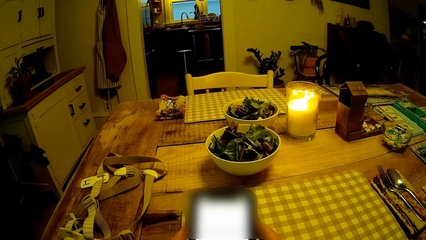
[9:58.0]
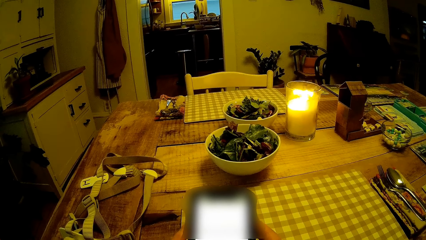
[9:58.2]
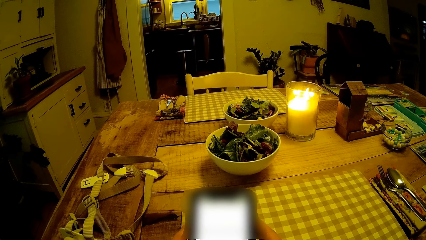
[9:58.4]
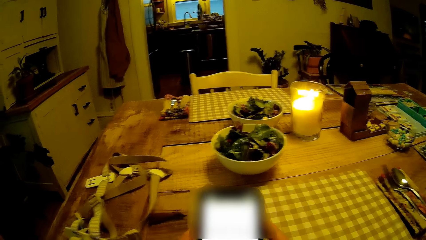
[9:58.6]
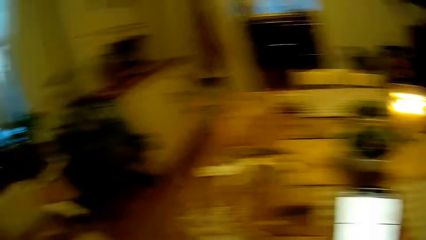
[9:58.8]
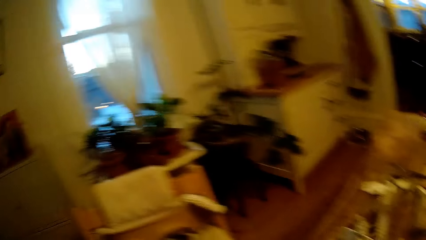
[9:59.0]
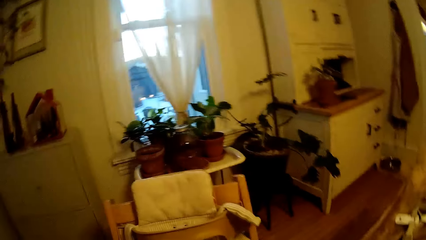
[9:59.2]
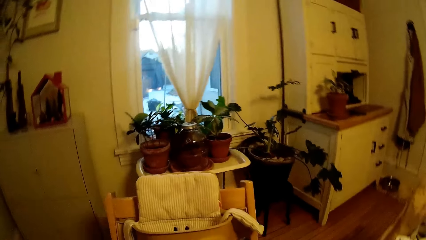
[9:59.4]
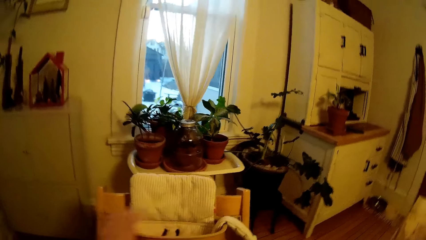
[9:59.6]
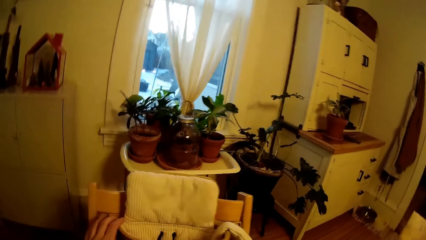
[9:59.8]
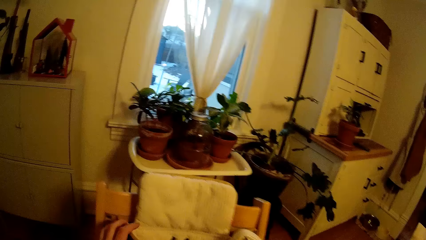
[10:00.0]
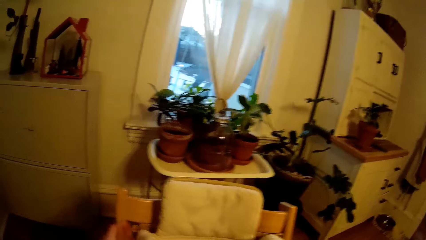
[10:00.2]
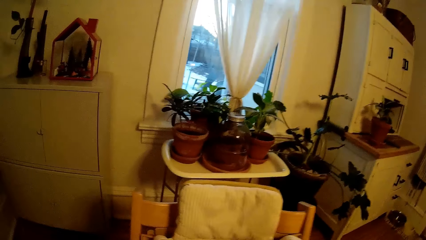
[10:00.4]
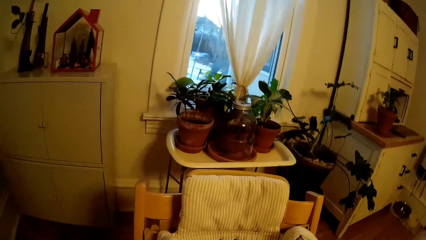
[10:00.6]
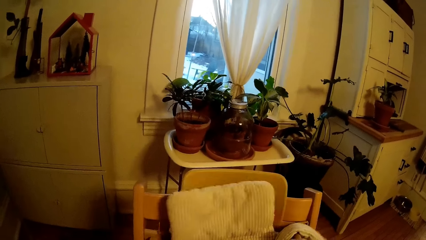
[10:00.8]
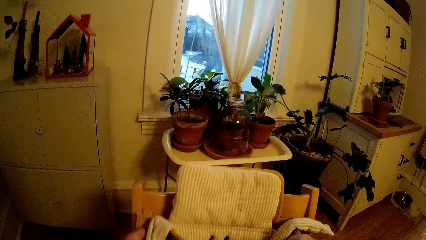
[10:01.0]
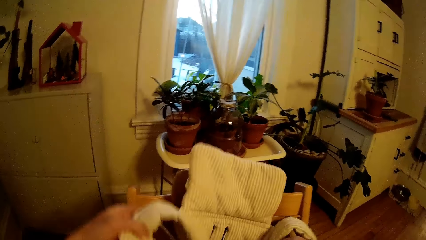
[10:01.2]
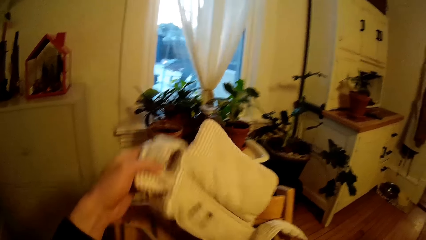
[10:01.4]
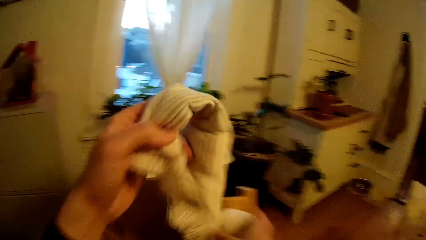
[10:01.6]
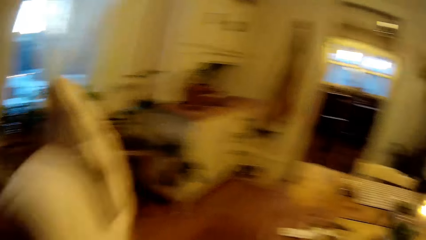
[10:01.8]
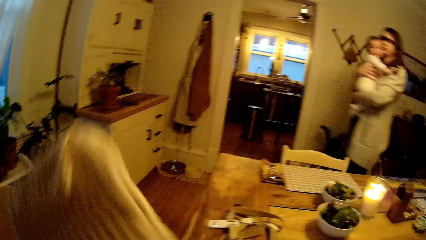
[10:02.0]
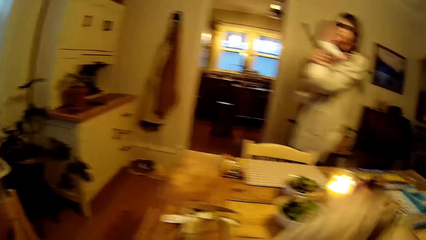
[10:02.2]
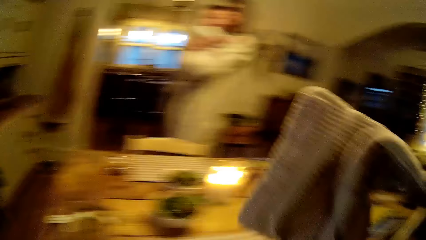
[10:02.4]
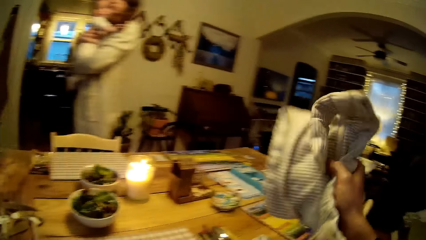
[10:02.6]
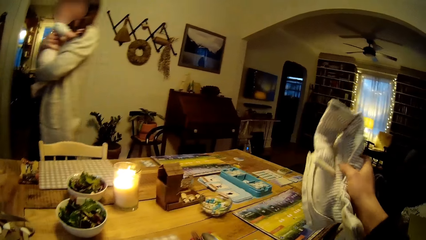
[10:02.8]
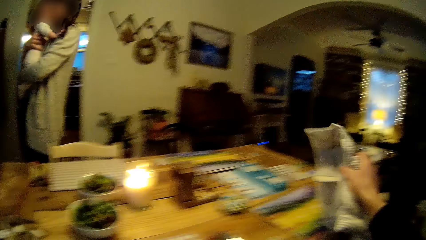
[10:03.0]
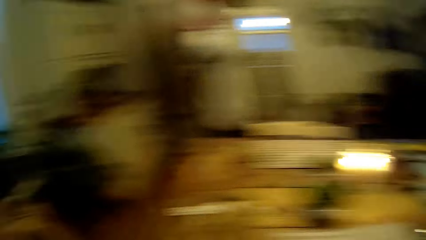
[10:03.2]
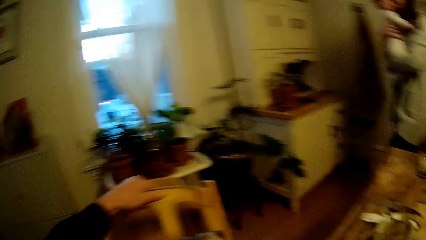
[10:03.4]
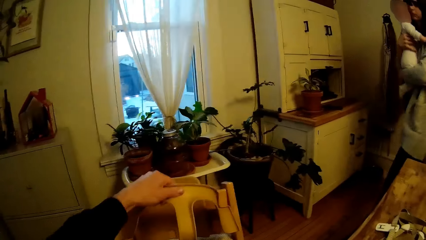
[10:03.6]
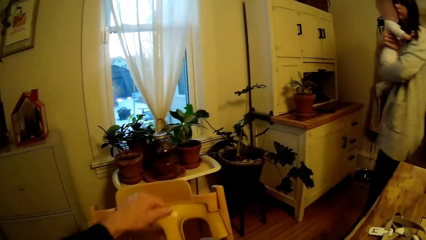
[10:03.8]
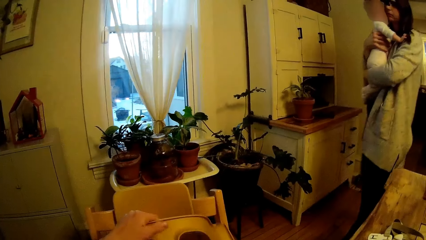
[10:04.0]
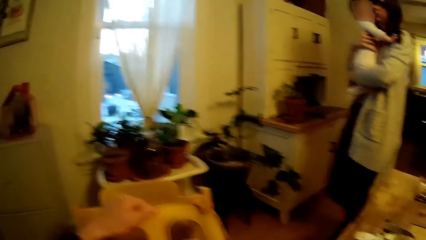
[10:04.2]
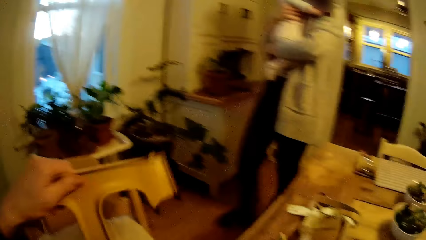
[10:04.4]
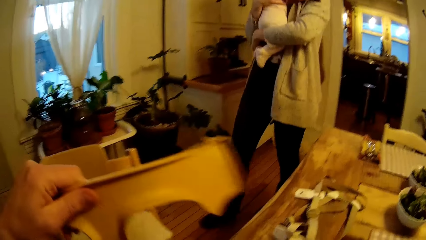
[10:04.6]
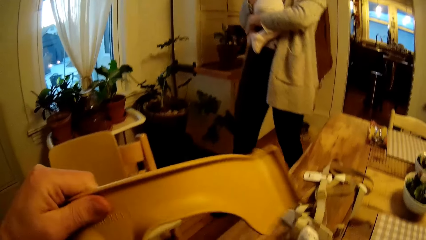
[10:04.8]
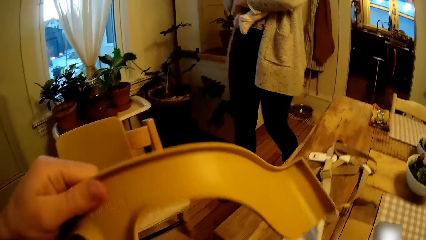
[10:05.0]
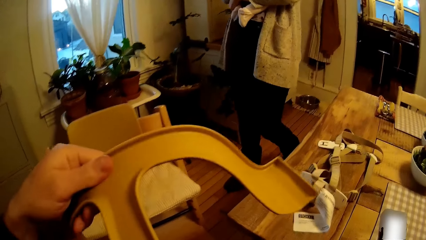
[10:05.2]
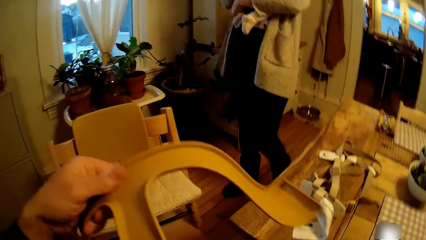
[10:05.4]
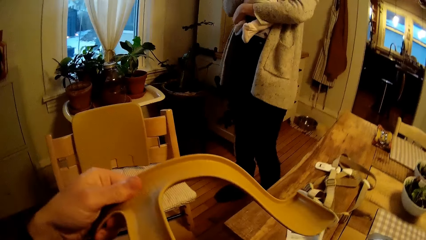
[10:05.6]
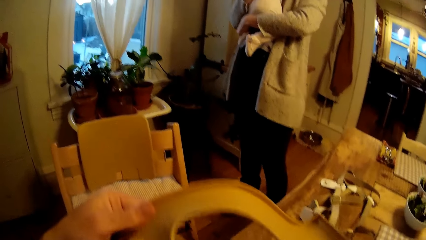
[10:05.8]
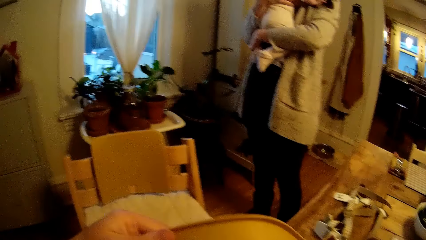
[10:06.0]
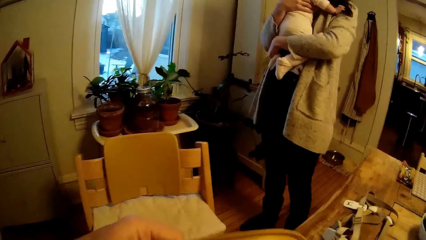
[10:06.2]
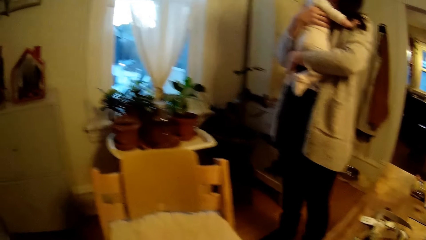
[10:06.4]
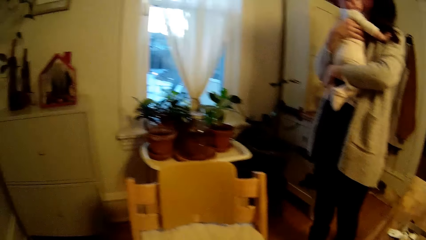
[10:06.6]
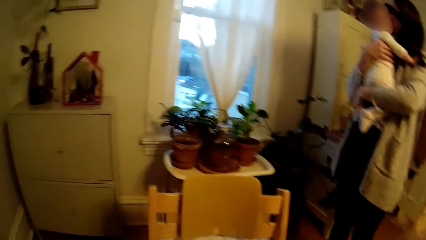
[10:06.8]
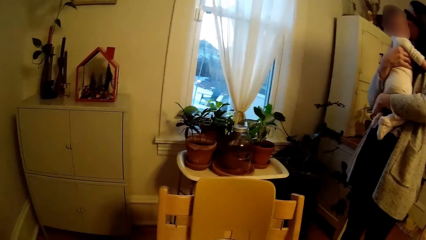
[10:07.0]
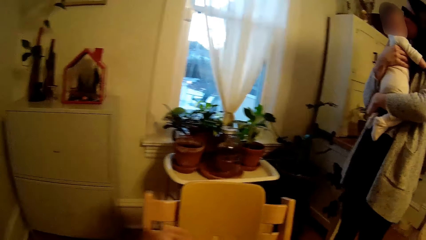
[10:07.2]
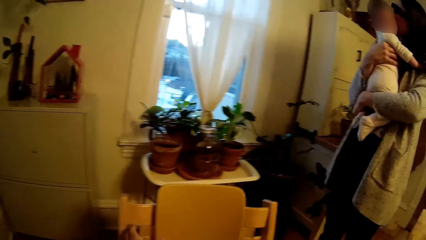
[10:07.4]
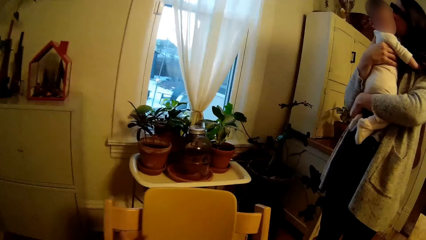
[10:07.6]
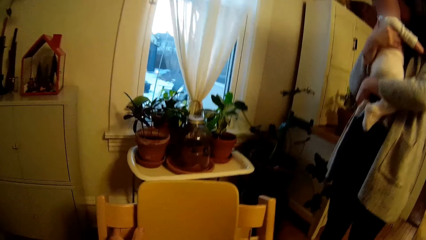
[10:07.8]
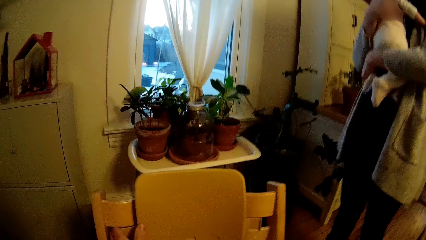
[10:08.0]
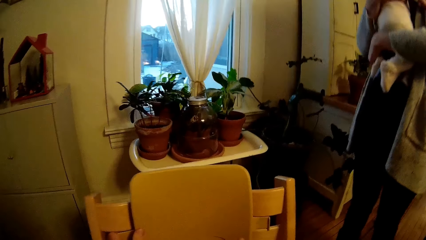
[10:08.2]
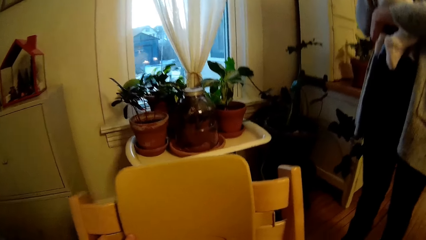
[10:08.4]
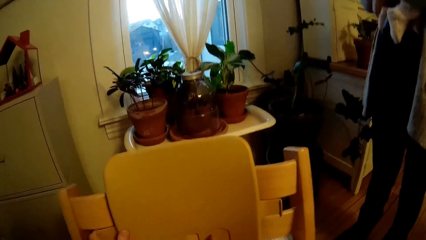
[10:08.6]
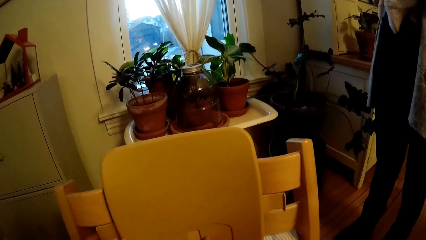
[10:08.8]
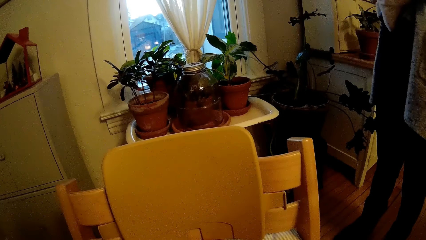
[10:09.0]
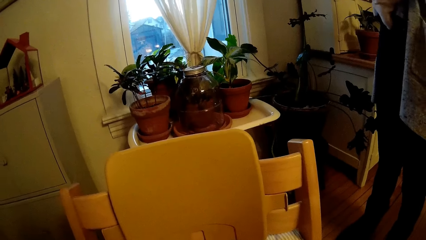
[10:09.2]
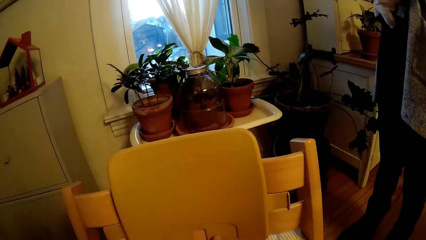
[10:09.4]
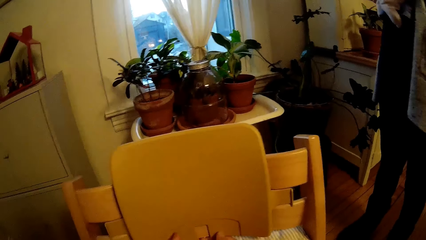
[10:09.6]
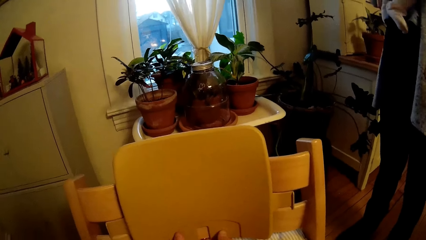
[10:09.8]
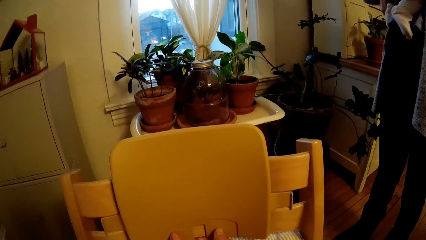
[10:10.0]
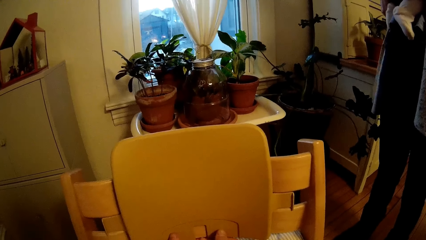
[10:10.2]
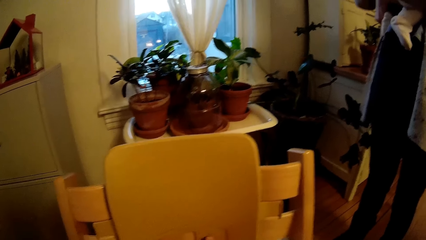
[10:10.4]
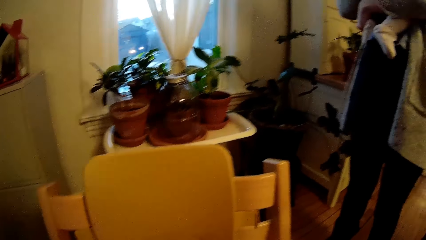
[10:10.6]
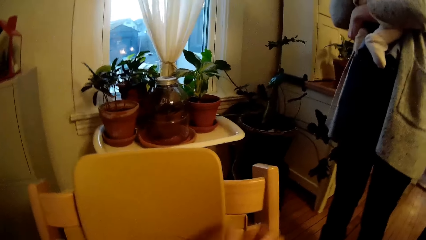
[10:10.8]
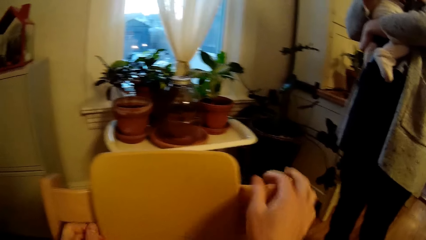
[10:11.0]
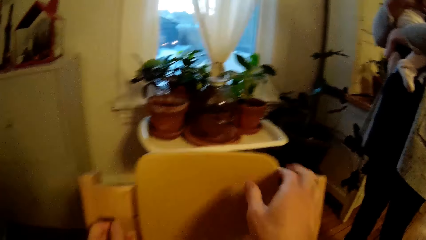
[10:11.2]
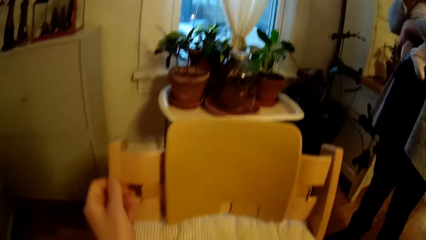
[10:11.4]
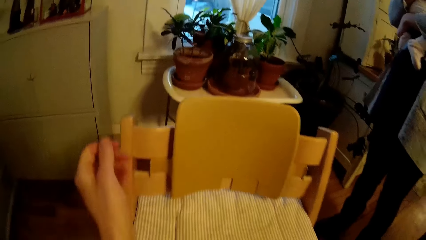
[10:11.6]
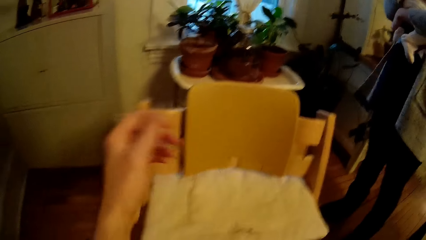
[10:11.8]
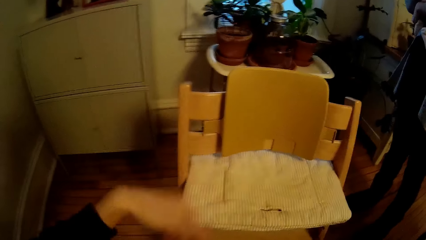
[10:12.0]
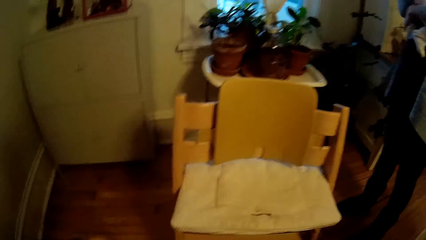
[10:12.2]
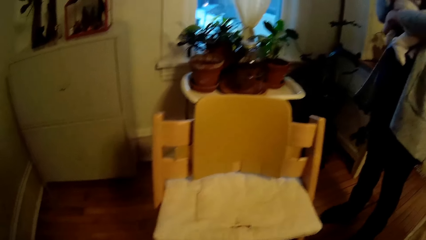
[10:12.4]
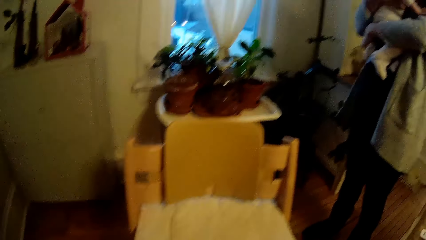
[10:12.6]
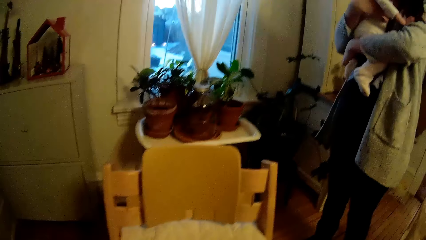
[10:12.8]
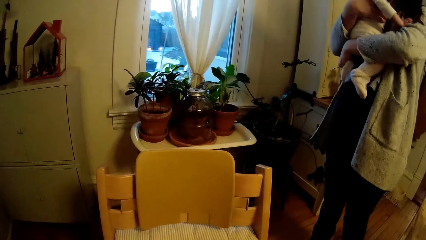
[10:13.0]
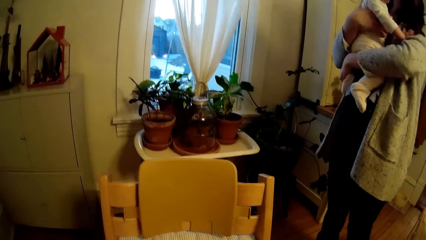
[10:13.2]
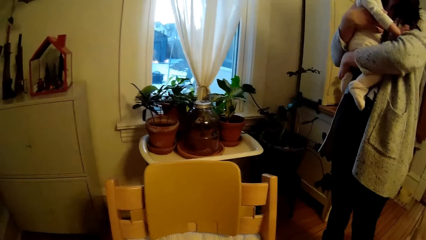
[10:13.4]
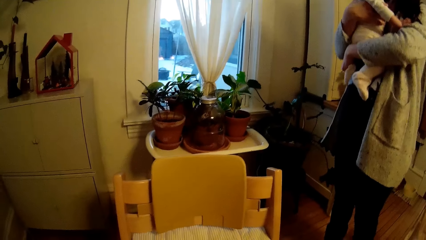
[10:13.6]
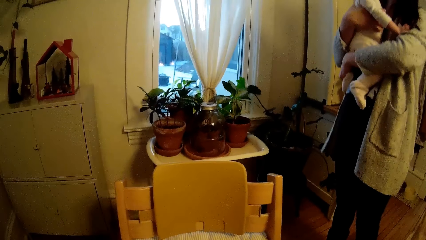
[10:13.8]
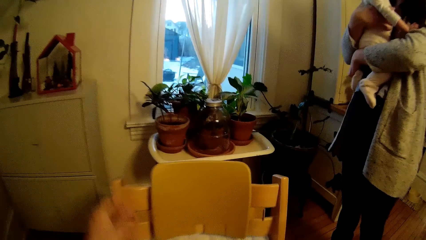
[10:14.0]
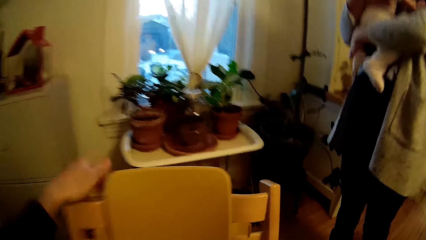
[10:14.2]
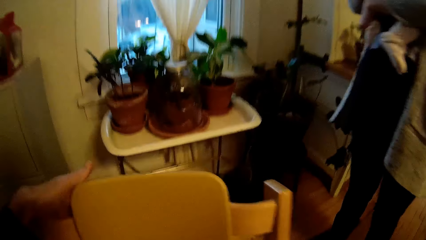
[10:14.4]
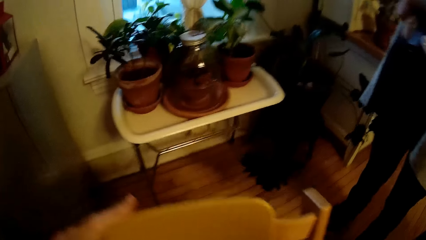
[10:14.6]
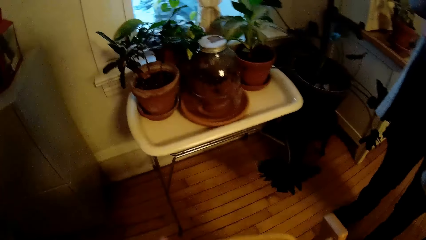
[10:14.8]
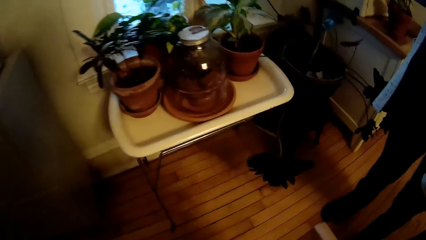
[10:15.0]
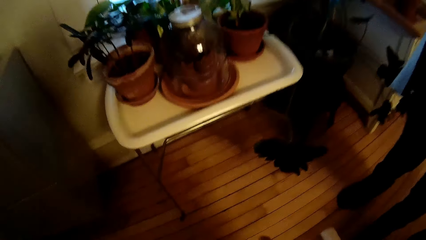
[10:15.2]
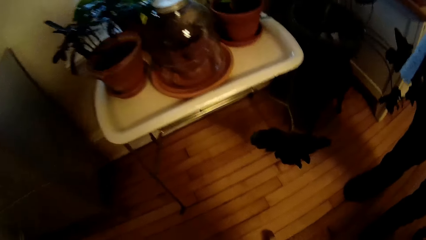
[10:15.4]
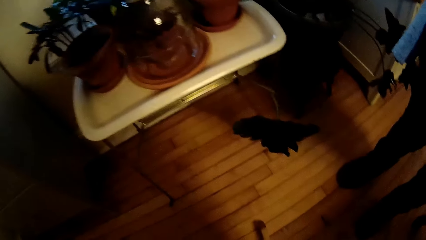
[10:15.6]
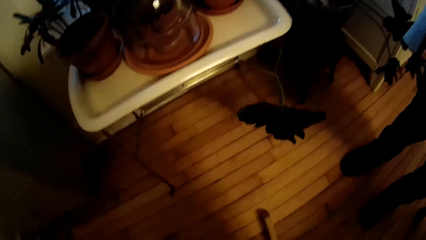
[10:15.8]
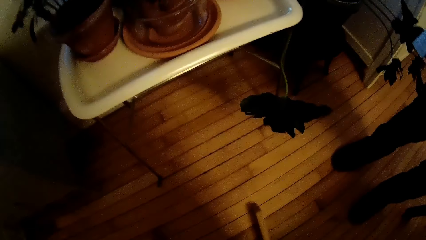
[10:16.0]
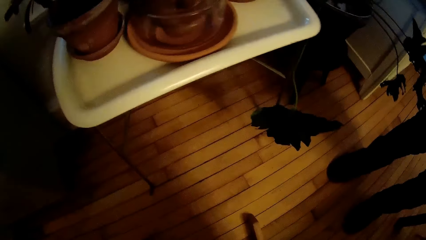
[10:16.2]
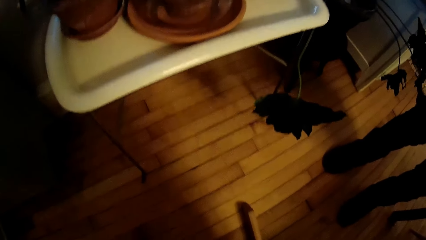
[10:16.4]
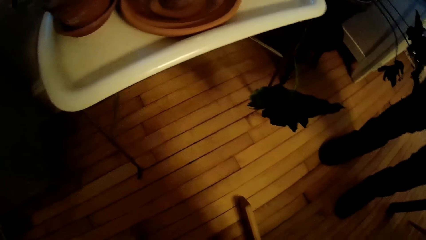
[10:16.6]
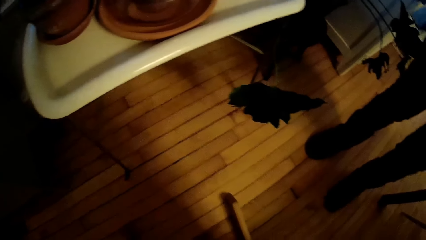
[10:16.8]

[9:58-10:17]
The camera wearer dismantles a baby cushion with both hands. He fixes the seat. A woman walks to the dining area with a baby in her arms. The camera wearer drops the baby cushion on a dining chair. He dismantles the baby harness with his left hand. He dismantles the seat. He touches the high chair with his hands. The woman interacts with the camera wearer. The camera wearer touches the high chair with his hands.
